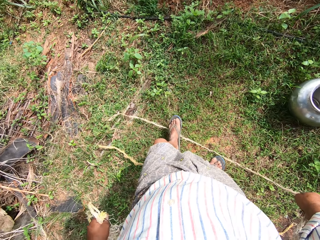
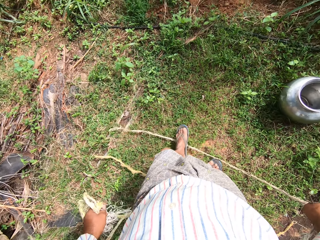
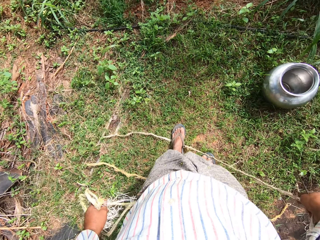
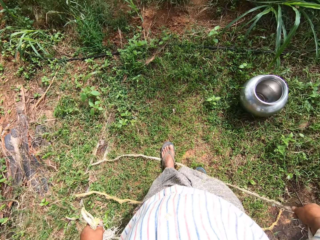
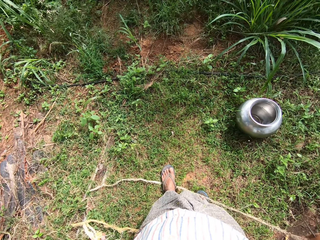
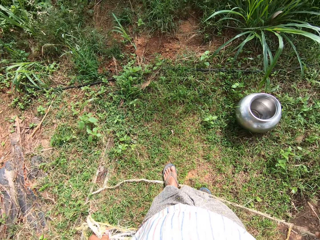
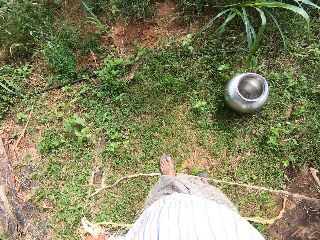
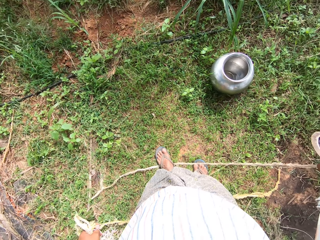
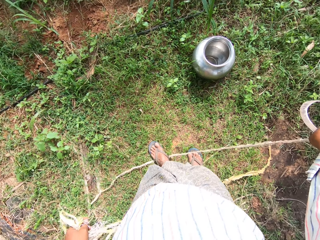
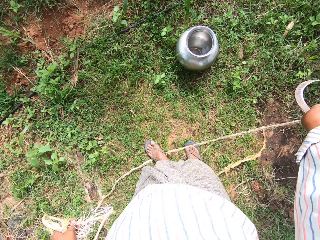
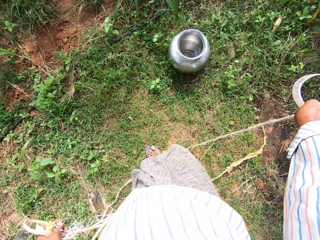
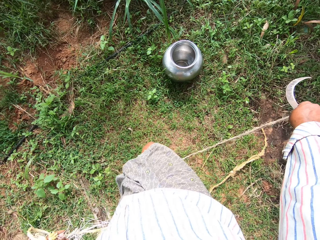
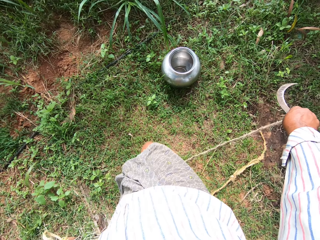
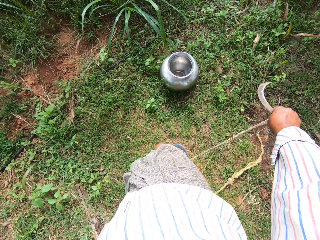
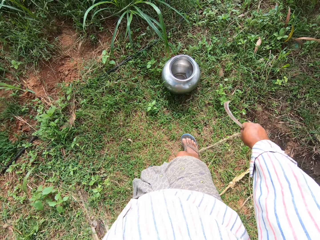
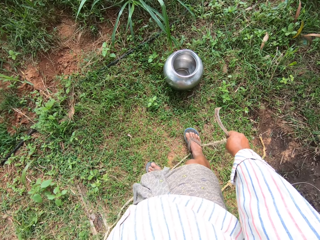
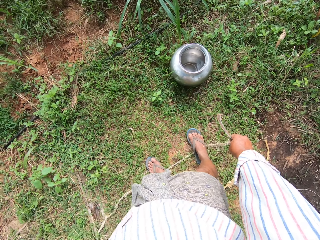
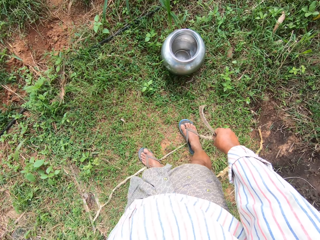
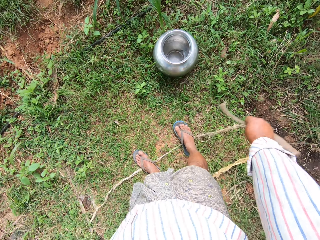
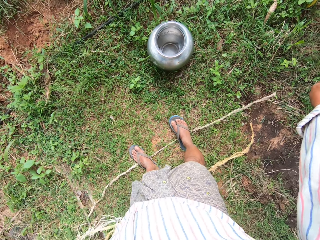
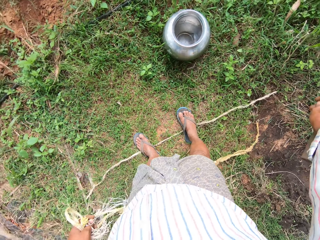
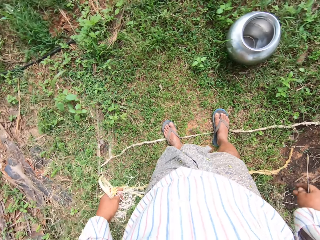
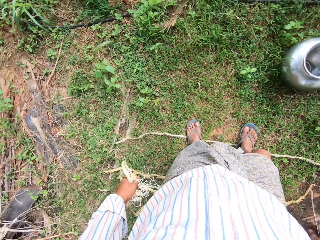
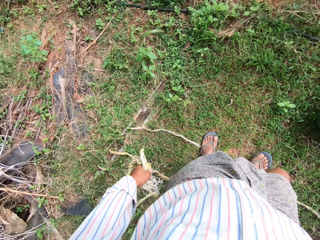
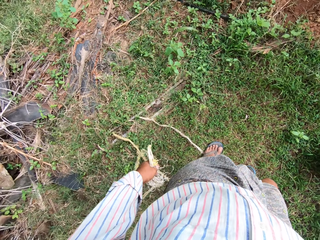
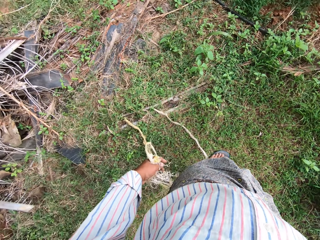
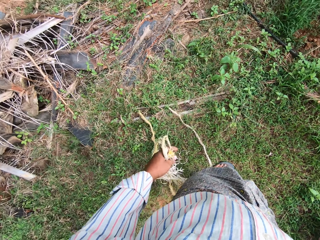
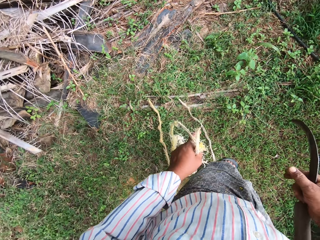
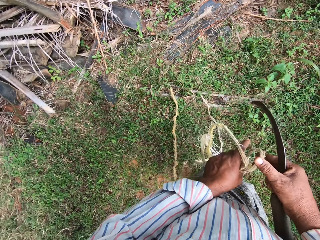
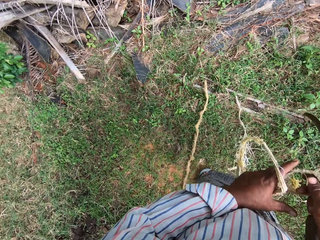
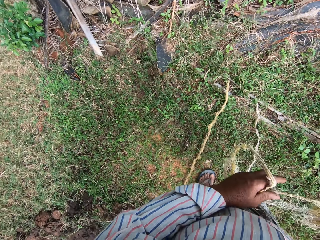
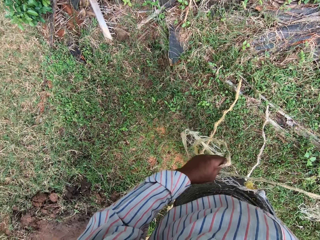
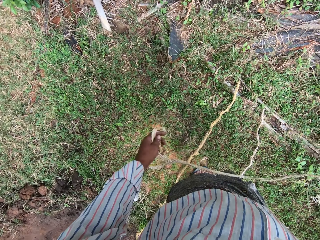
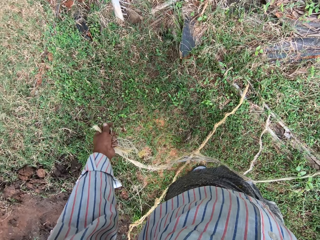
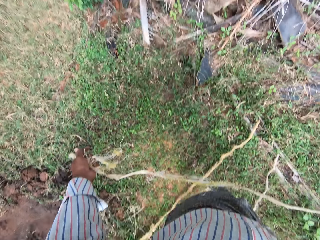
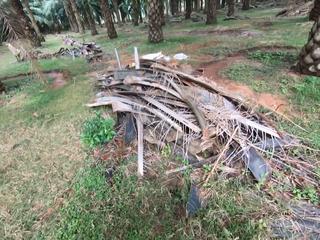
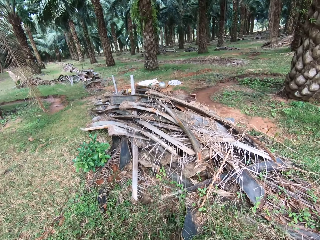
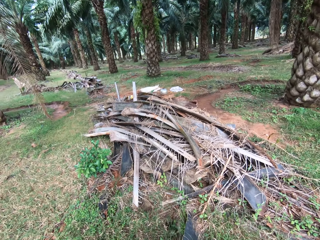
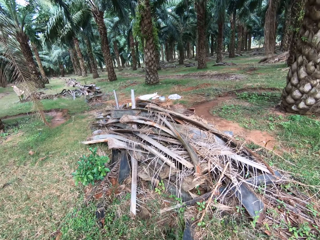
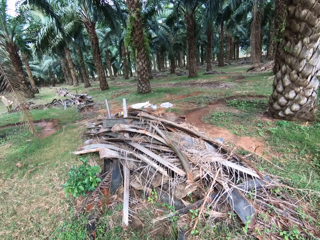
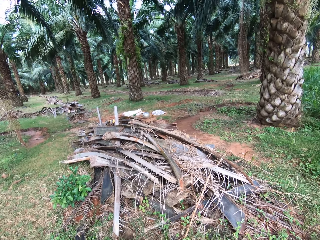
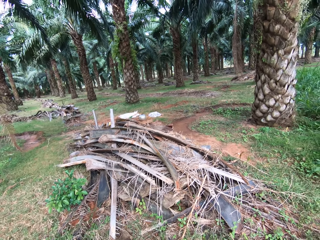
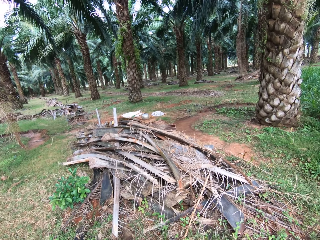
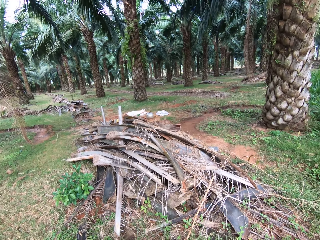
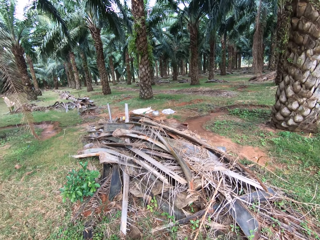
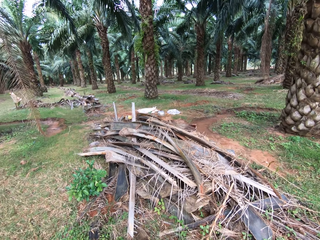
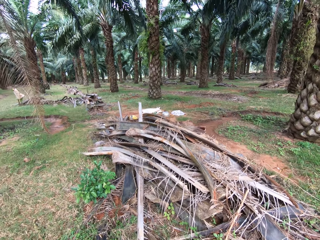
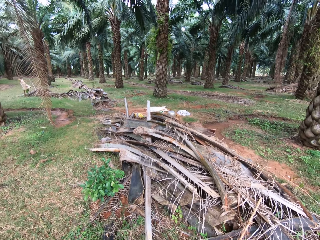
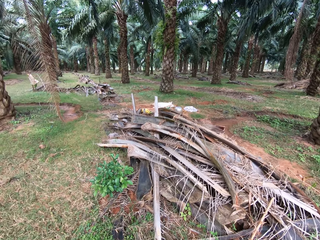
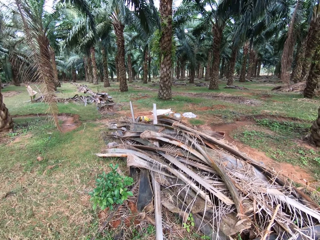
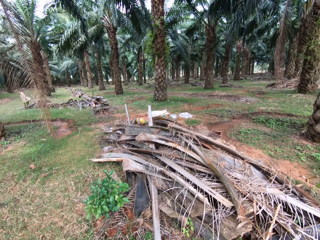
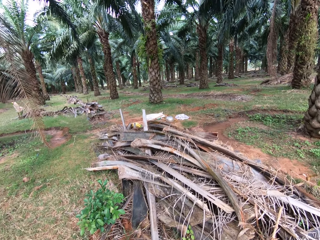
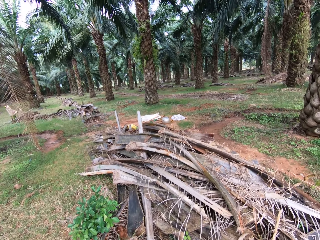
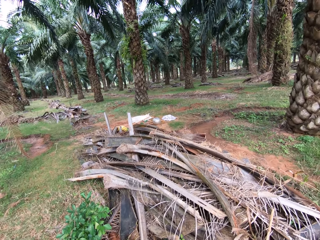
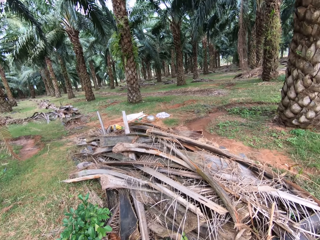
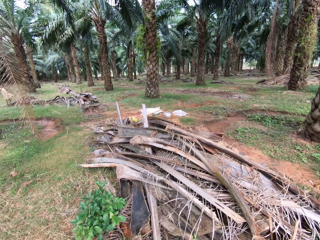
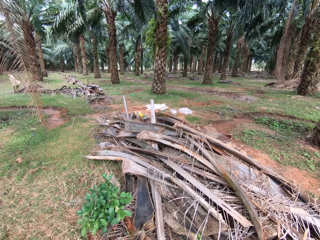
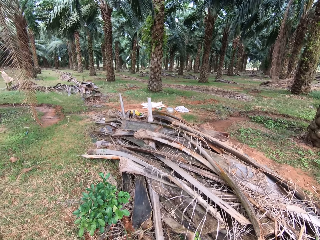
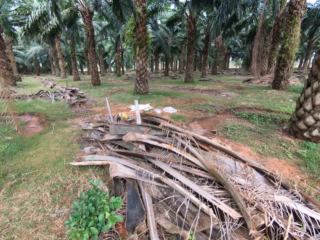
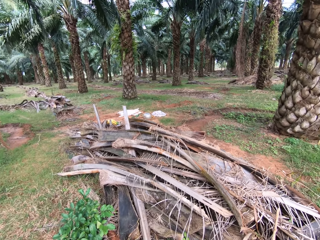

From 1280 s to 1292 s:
The camera wearer puts a foot on the rope they are holding. They drop the rope. They hold the rope, straighten the rope, and look around the palm tree.

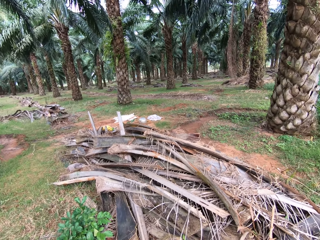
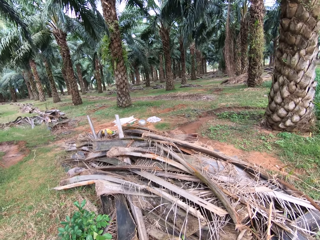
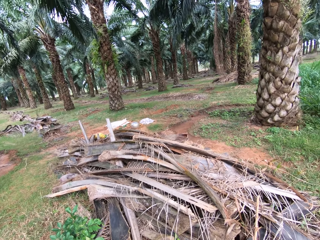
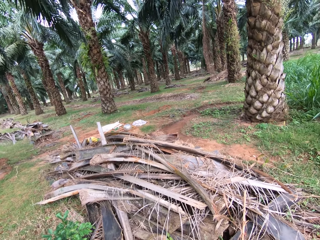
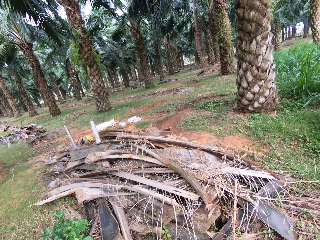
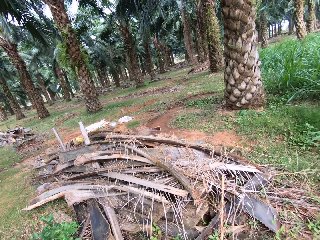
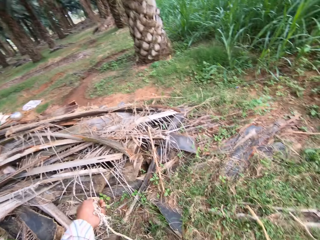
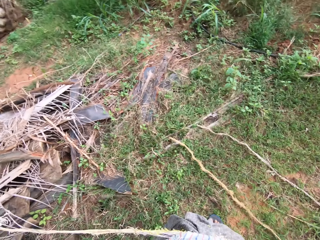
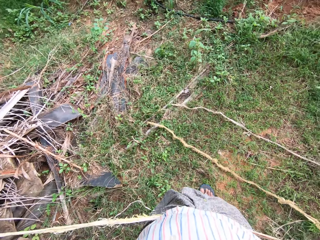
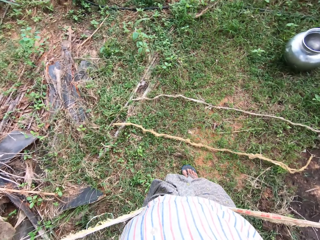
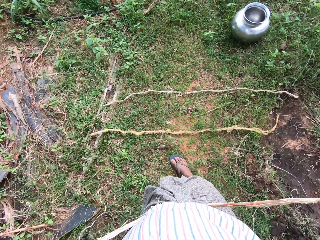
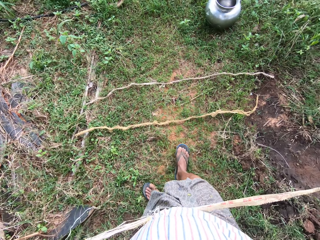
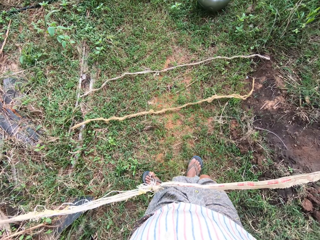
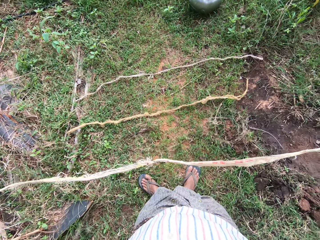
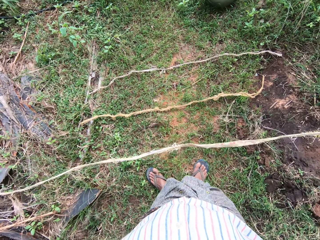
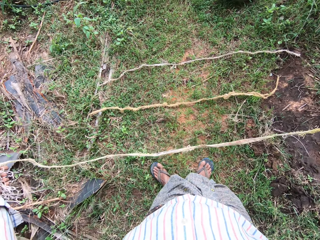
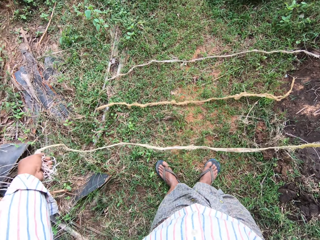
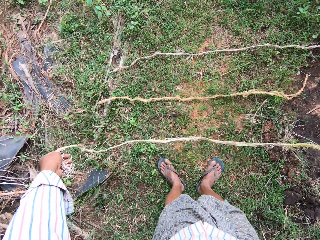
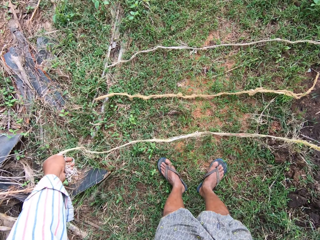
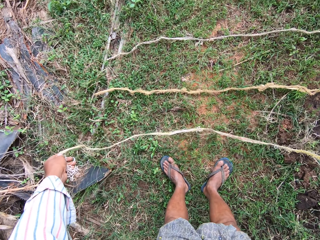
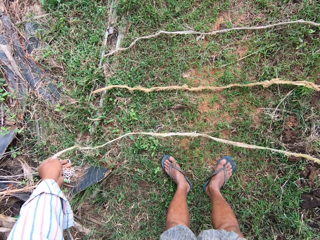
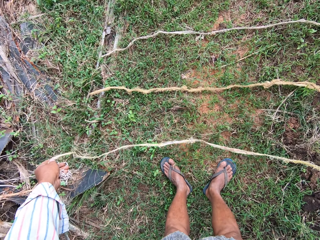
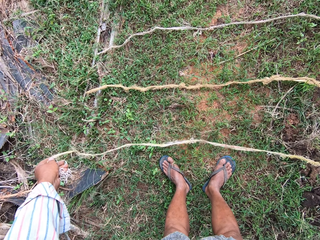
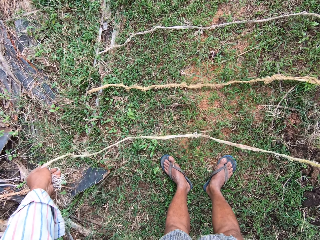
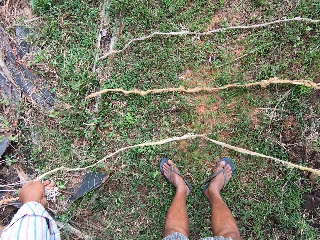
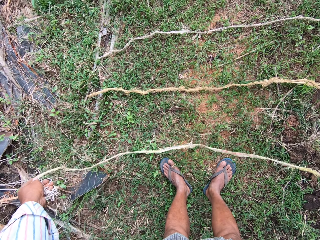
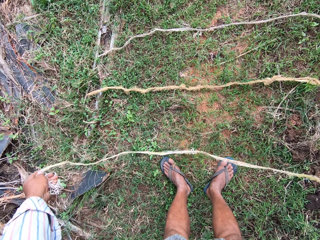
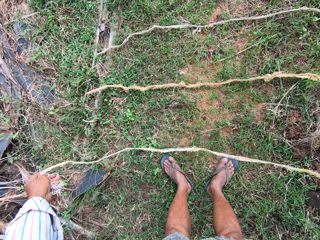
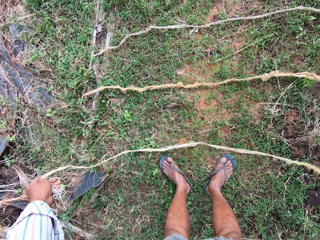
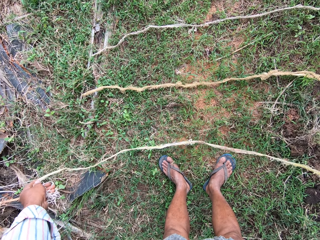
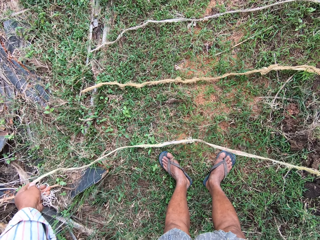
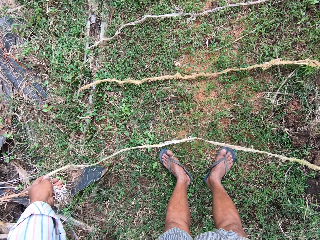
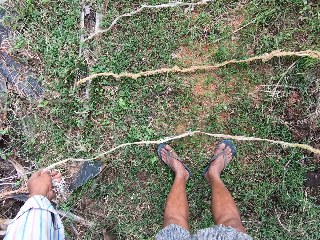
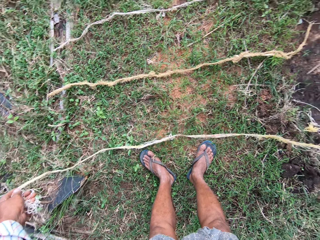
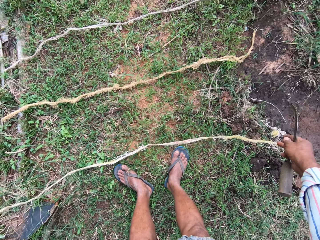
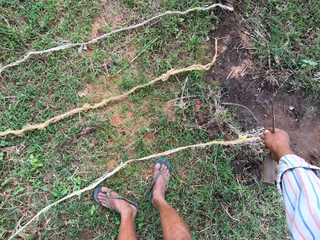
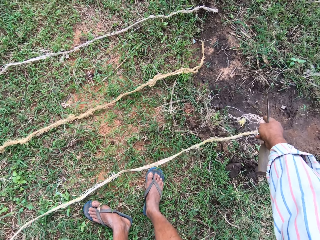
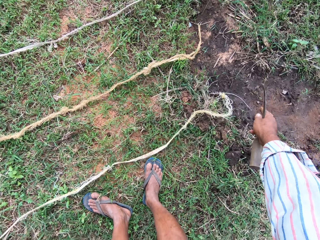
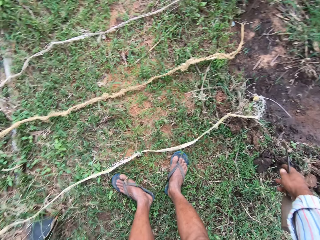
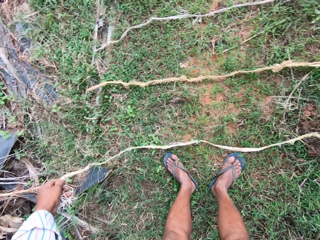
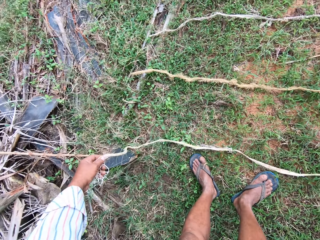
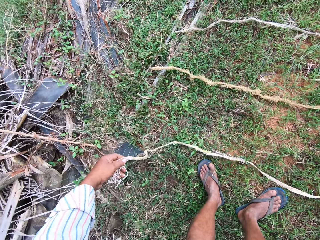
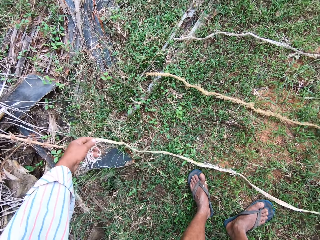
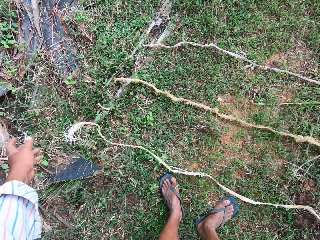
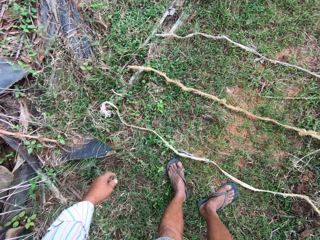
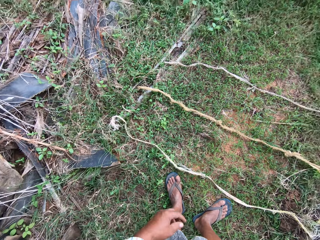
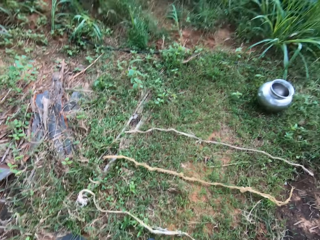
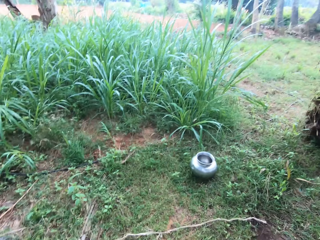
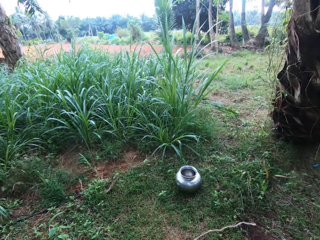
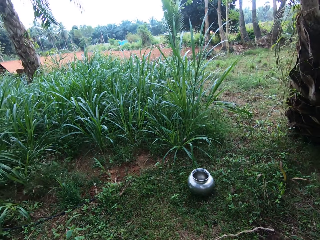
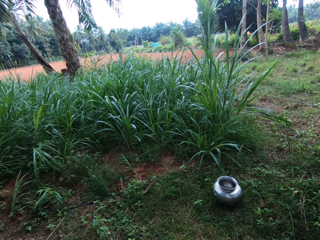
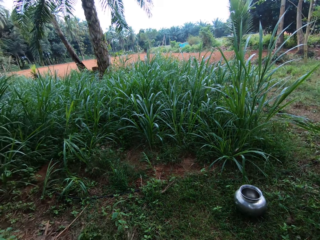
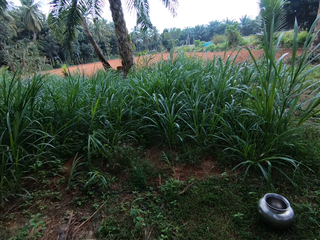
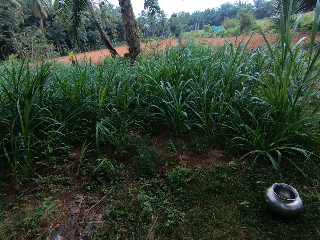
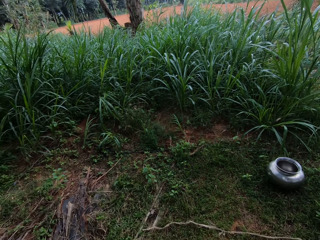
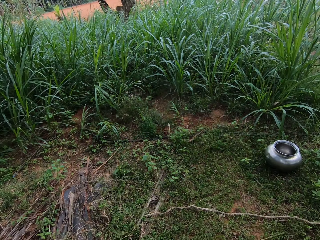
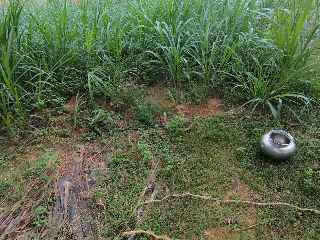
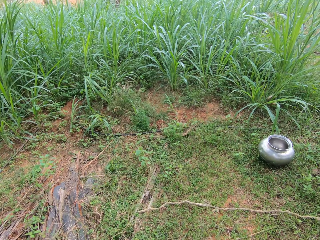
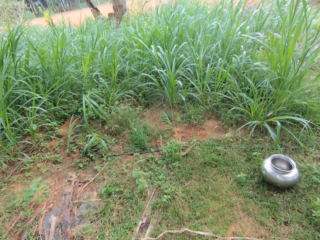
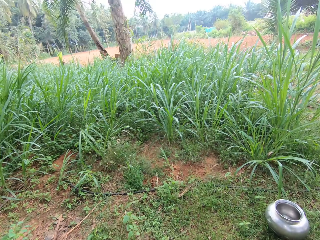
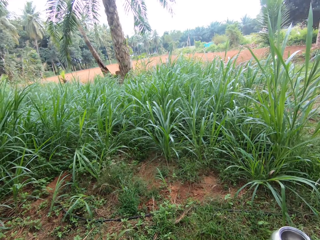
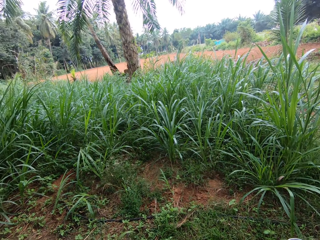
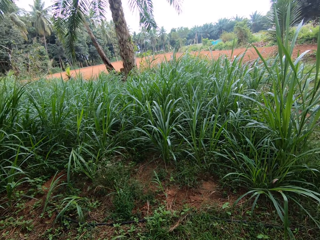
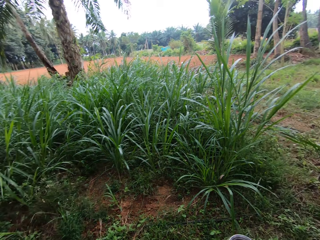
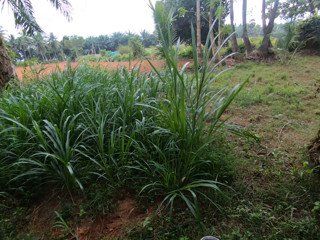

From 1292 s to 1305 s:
The camera wearer holds the rope. They put the rope on the ground. They look at the fodder.
